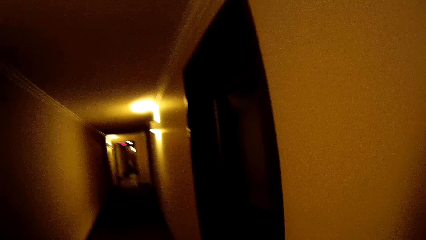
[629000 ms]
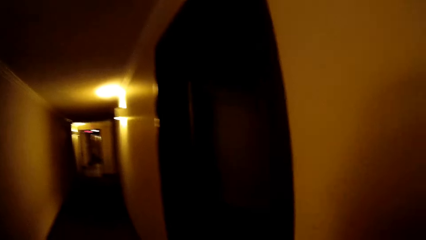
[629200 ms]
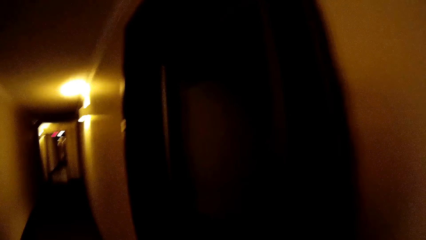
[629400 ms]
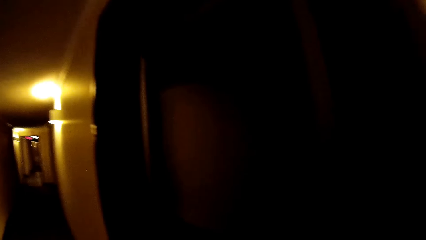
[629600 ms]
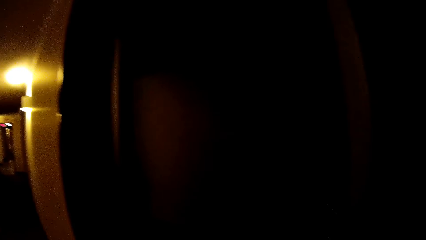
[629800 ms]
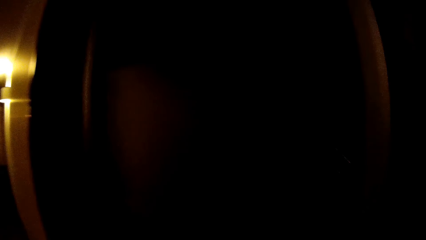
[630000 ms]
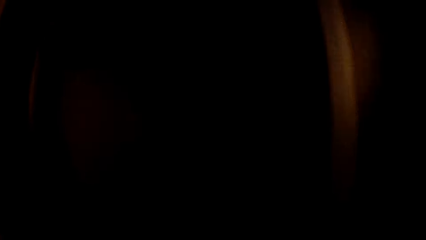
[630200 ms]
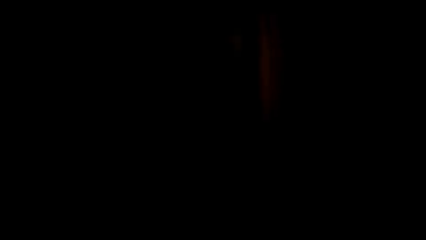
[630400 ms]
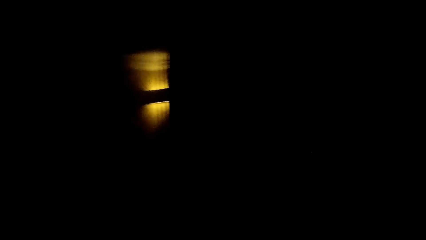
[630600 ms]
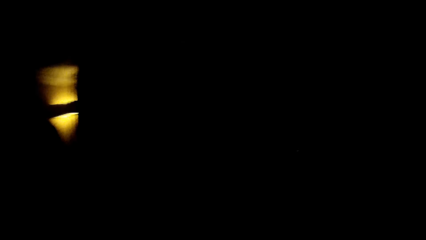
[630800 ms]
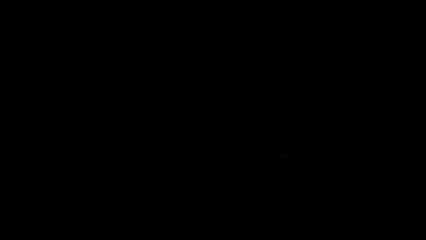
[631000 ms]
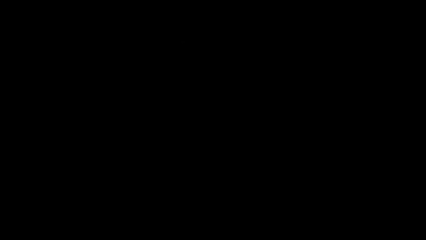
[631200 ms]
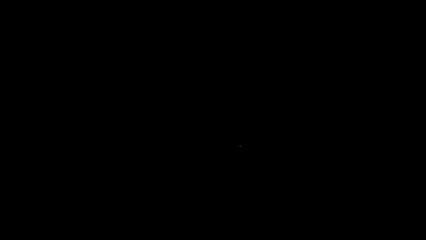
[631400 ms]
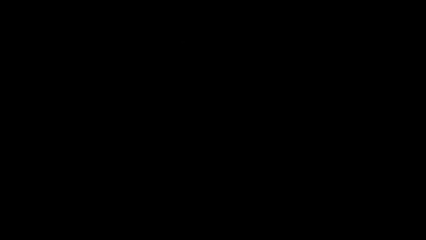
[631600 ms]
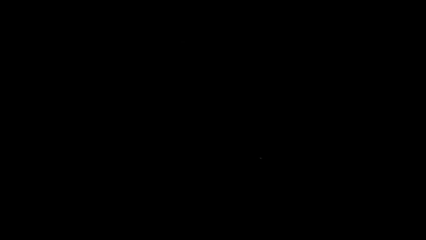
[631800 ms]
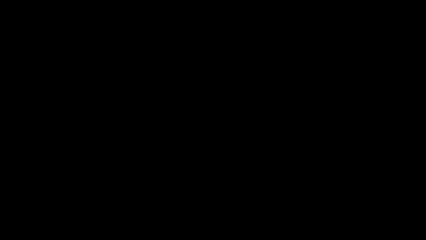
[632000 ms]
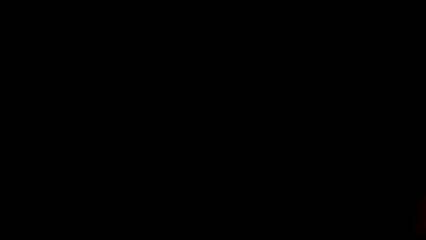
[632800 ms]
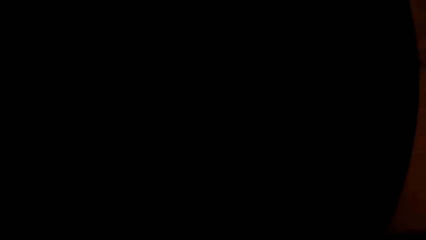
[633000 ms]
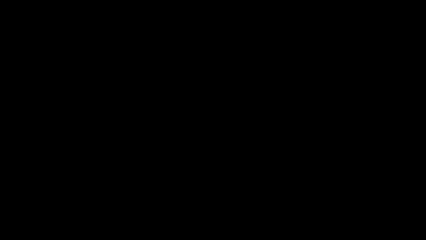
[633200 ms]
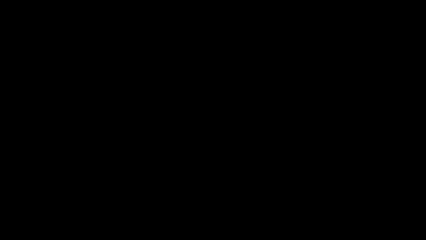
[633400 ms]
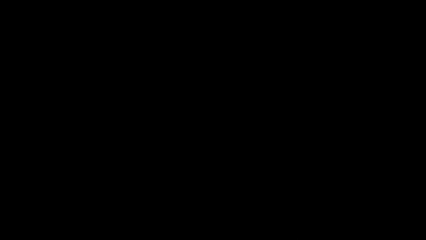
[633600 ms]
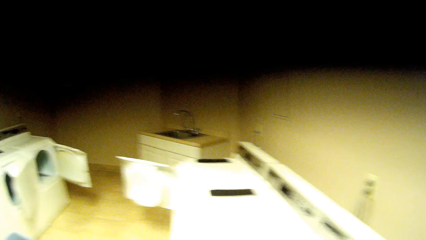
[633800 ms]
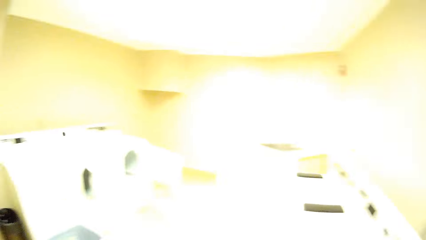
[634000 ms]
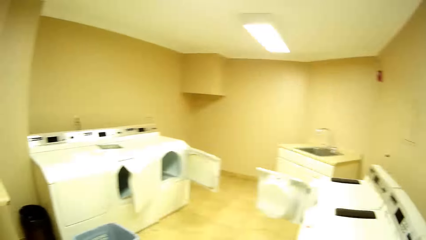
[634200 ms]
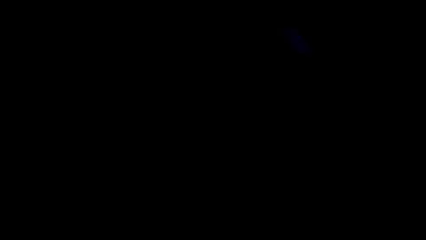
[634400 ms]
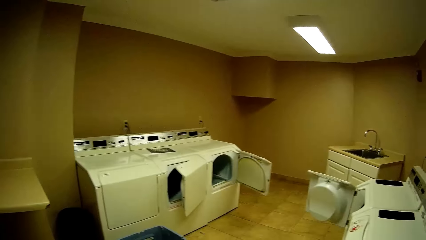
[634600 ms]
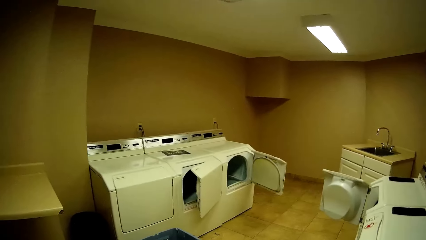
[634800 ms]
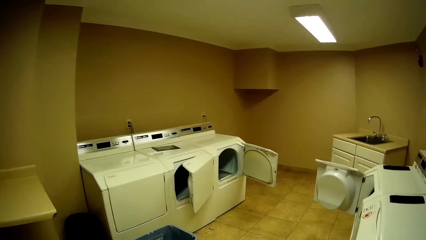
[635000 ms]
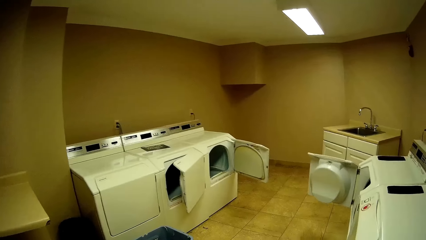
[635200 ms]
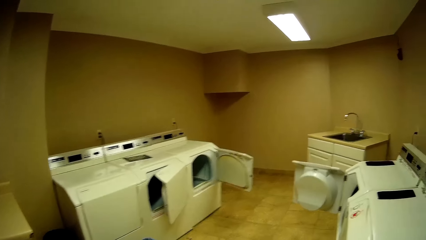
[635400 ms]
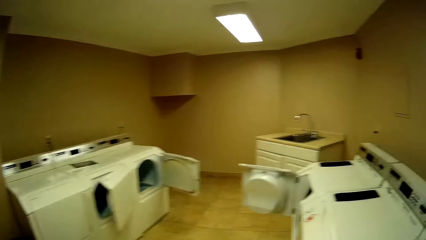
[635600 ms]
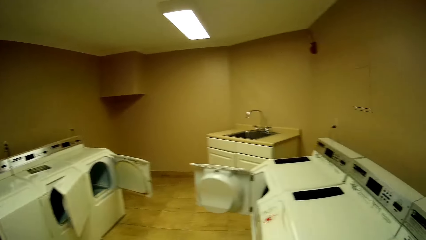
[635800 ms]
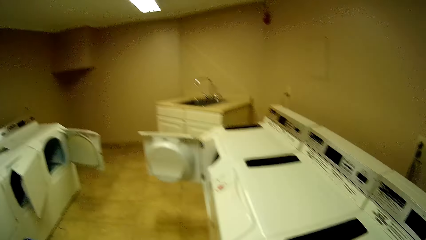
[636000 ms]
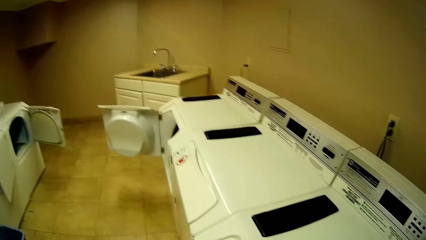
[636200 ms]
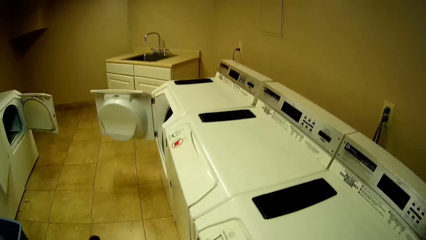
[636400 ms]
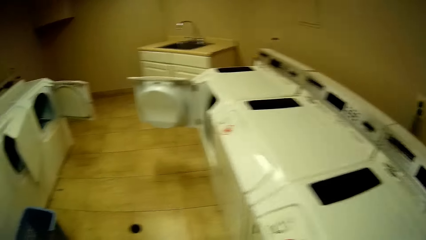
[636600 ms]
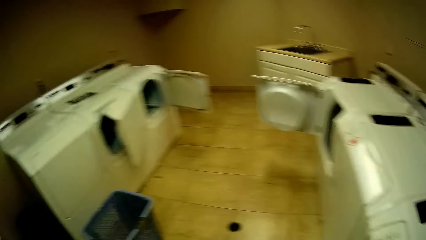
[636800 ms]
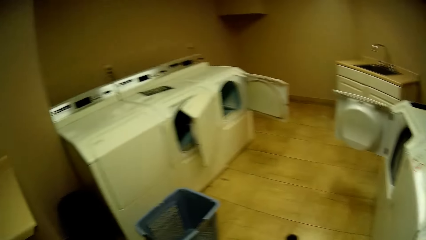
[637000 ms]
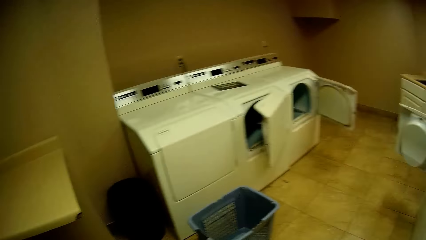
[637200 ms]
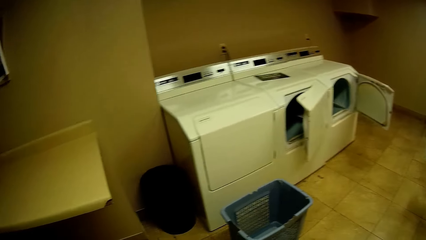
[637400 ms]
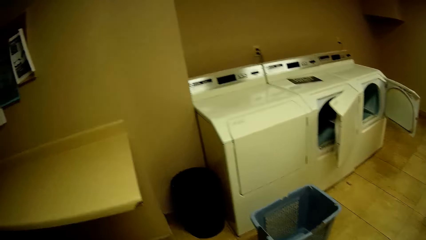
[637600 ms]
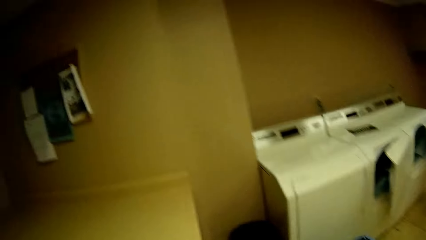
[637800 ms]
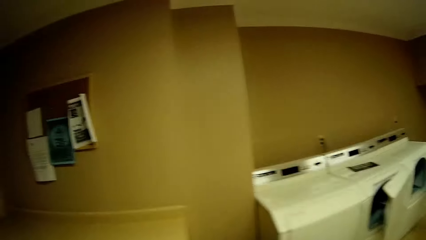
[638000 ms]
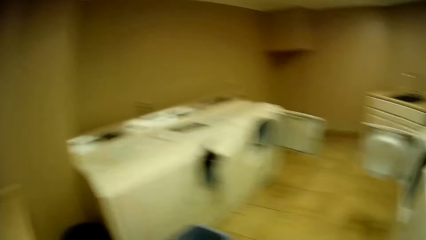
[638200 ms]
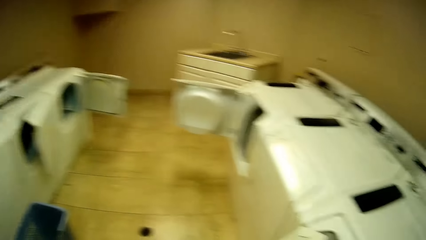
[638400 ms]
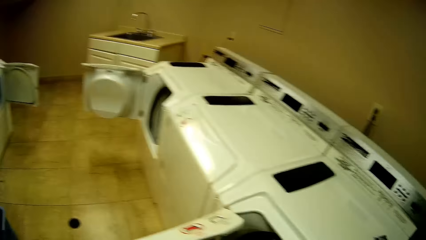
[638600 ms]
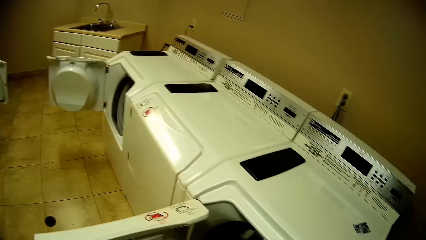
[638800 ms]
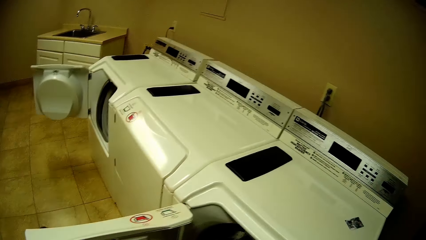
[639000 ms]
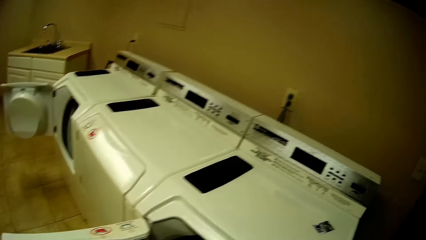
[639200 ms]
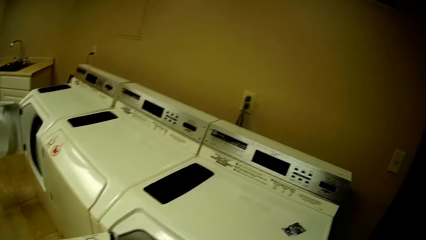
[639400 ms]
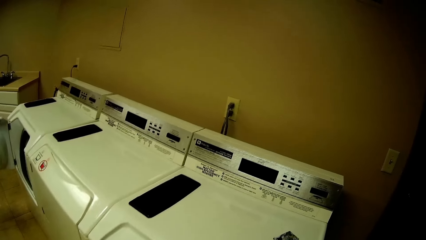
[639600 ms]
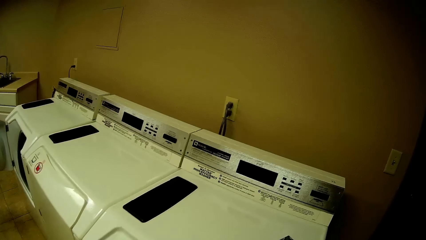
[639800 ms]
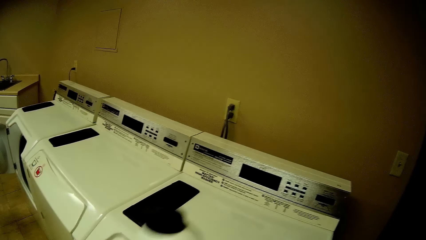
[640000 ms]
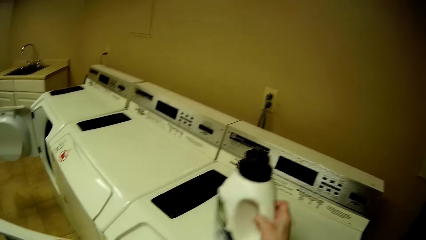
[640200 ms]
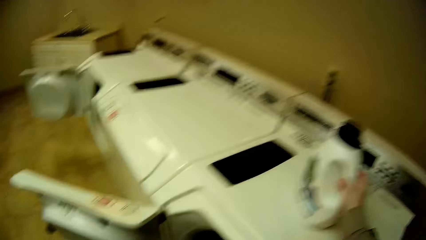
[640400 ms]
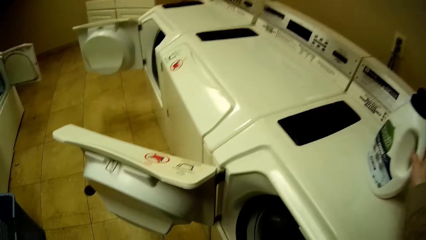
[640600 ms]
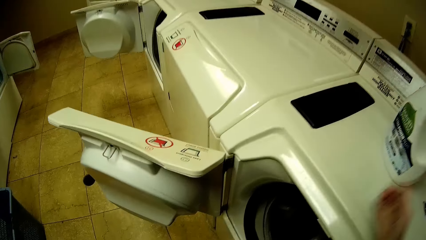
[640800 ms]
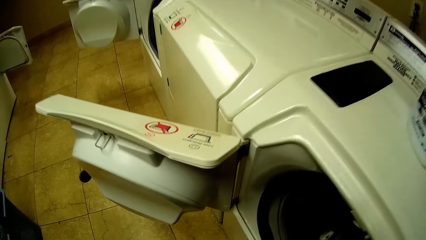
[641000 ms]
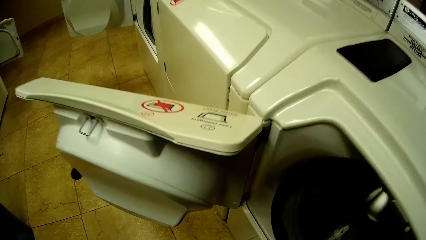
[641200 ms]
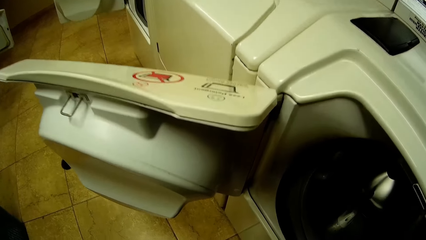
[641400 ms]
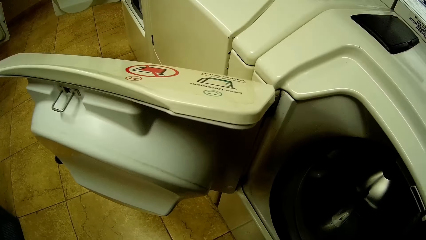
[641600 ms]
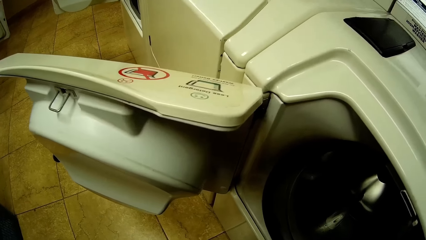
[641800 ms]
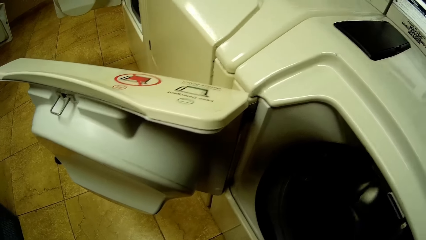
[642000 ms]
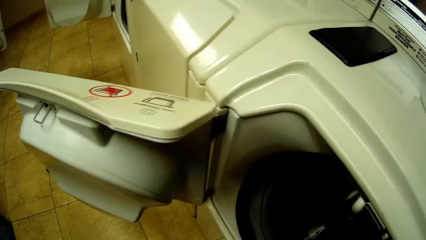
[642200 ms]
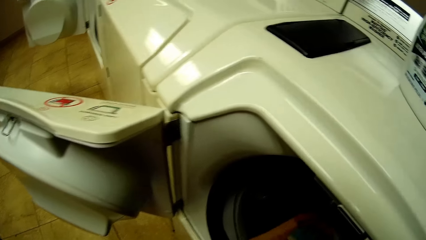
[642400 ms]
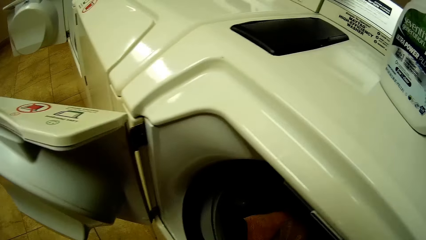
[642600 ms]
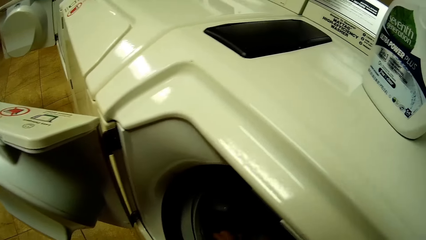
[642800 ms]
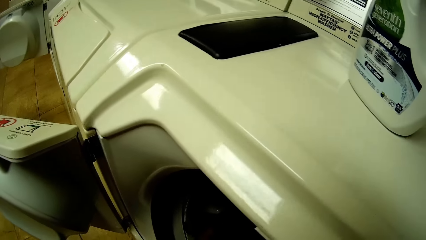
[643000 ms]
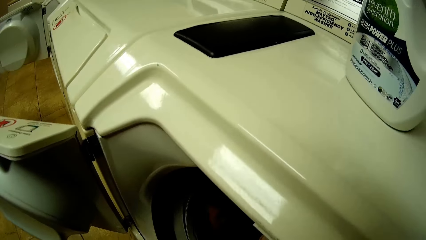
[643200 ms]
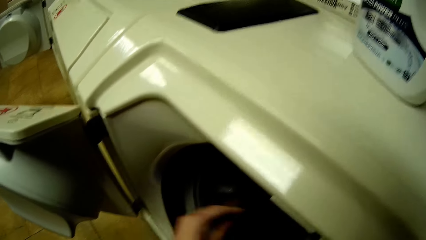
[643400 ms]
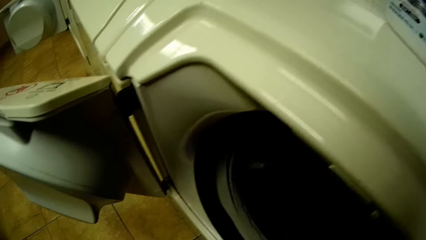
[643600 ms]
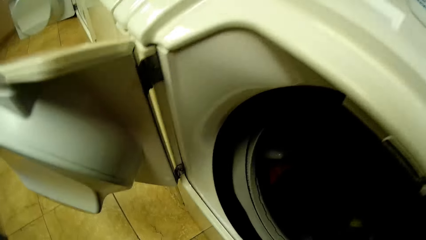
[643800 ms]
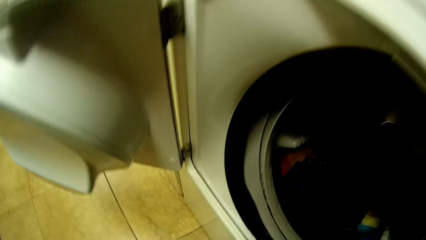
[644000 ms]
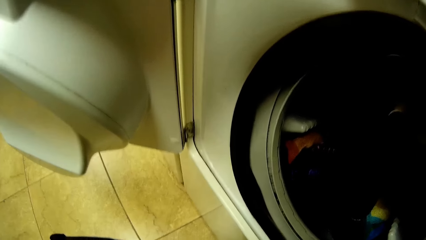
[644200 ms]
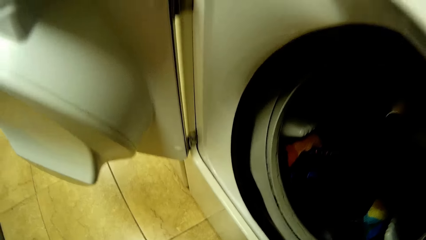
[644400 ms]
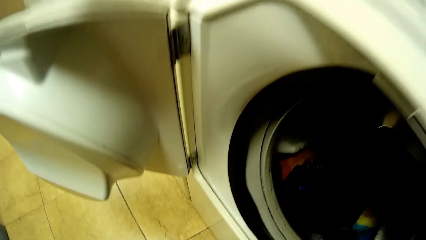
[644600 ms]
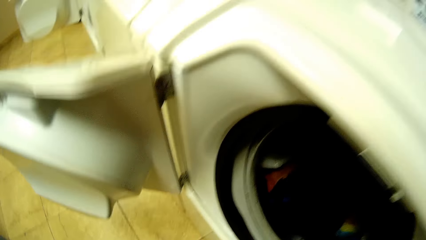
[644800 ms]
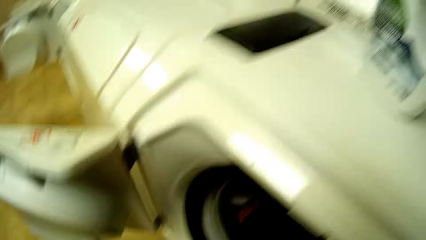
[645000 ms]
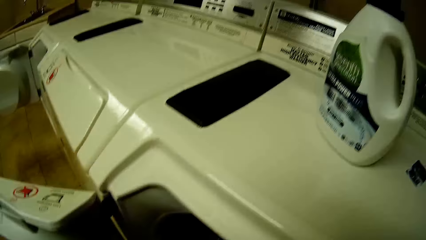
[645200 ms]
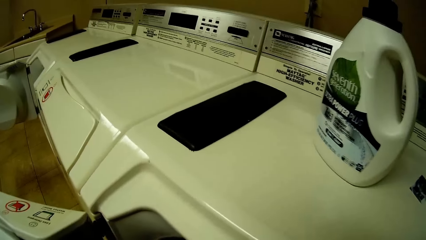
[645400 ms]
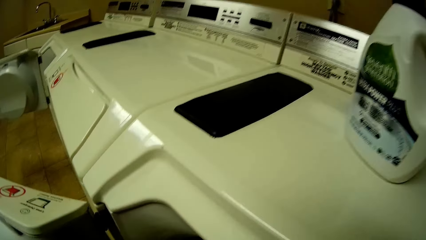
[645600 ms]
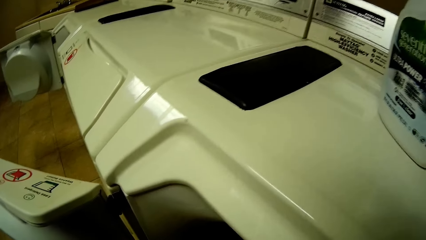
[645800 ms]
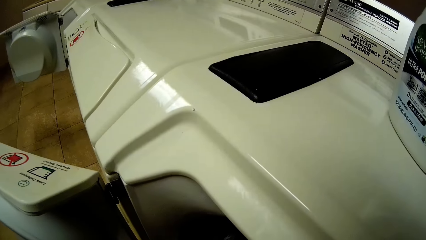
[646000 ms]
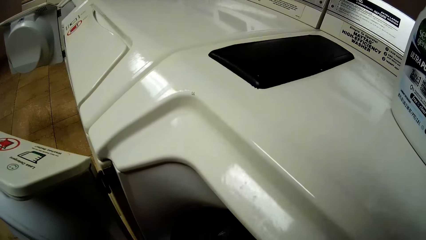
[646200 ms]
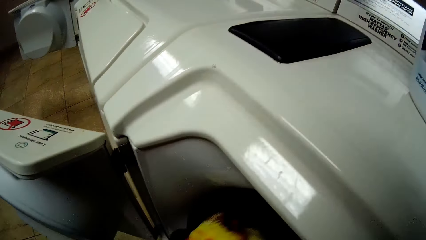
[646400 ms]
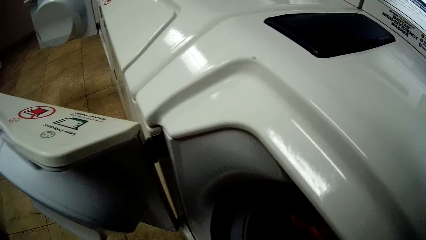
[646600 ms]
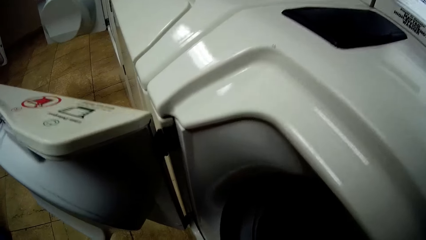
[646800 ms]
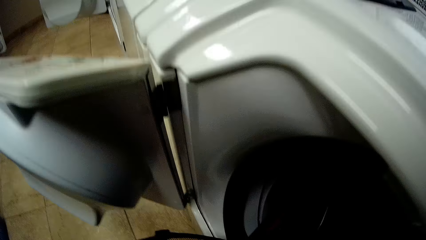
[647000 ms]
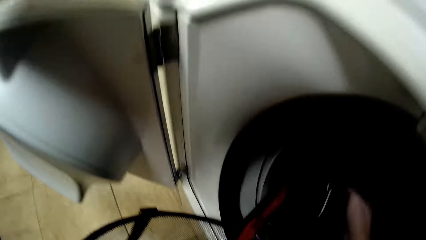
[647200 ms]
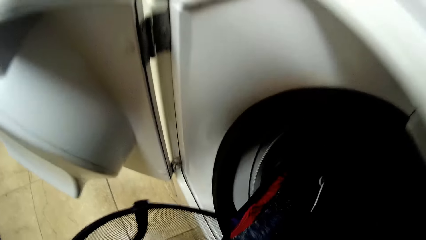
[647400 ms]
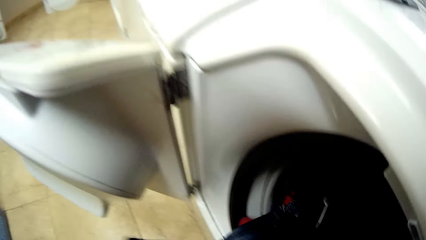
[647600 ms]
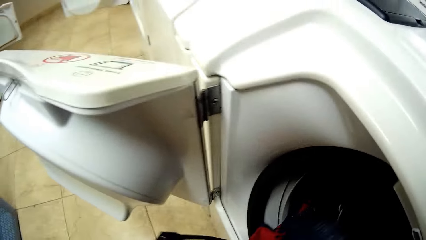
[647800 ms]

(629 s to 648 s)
The camera wearer walks from the hallway into a laundry room. She looks around. She opens a washing machine door with her left hand. She places the keg of laundry soap or detergent bottle on the washing machine with her right hand. She packs clothes from a laundry basket into the washing machine with both hands.
